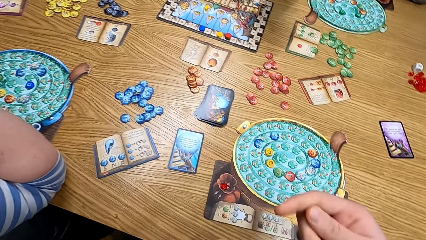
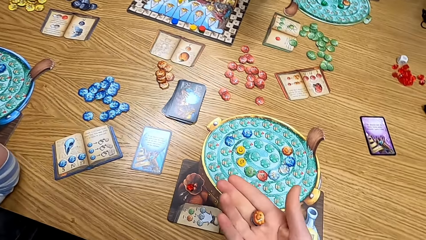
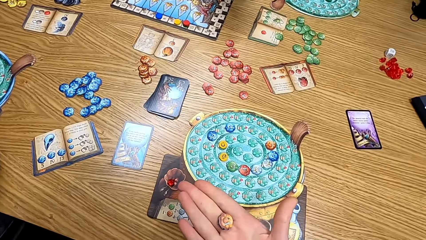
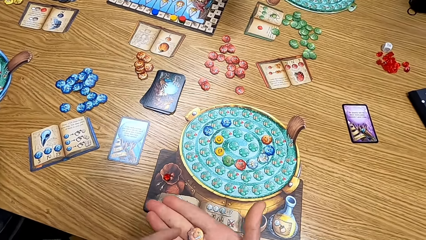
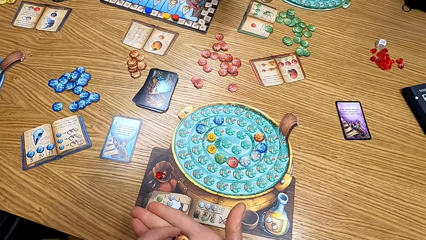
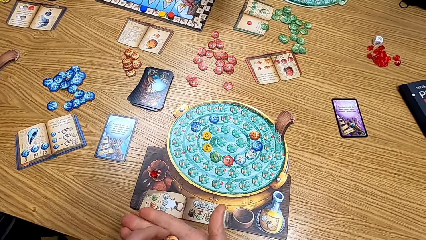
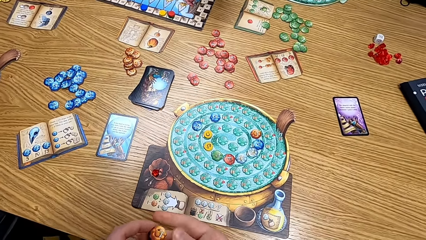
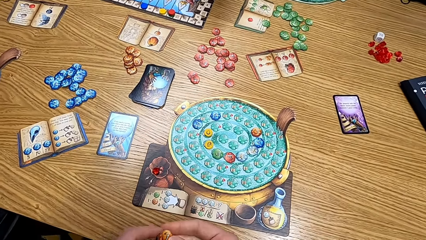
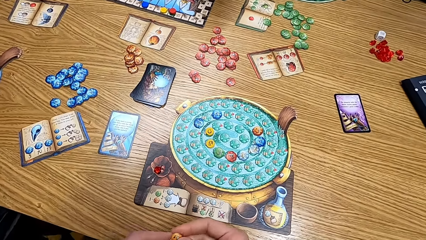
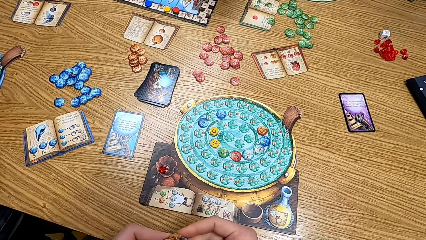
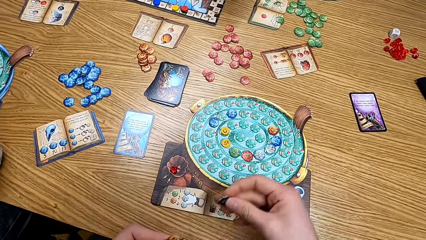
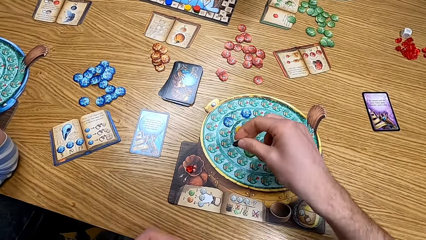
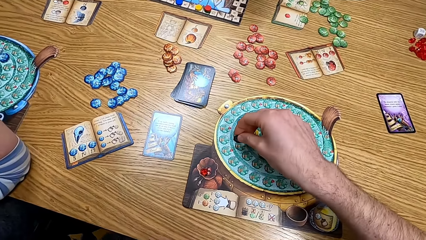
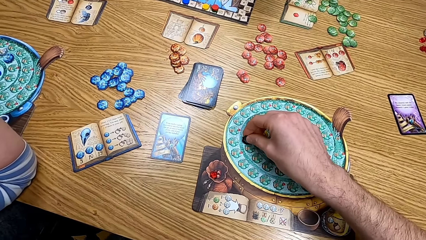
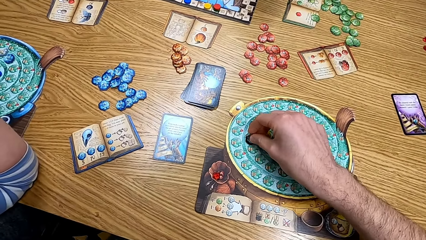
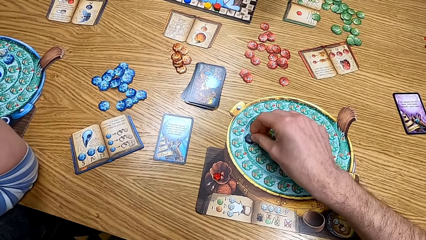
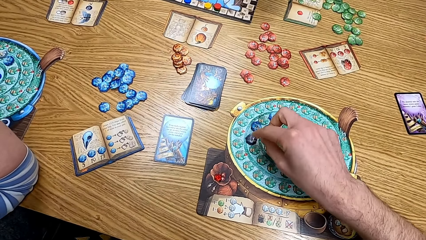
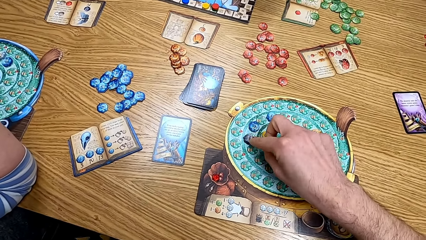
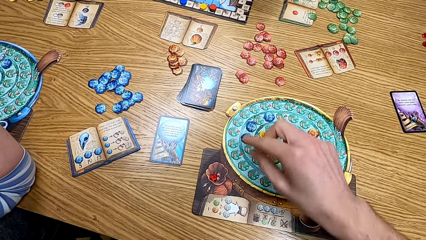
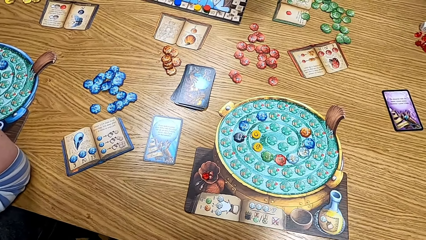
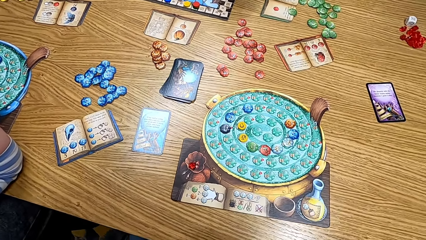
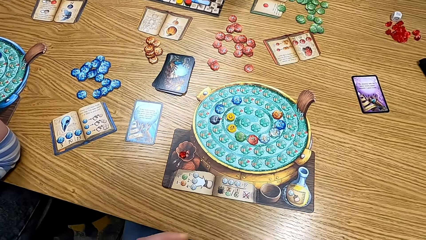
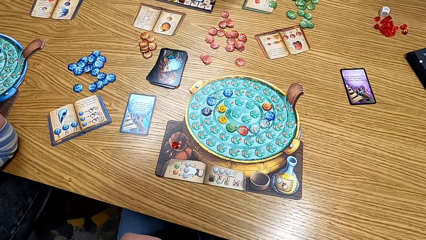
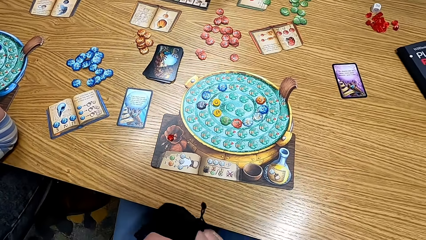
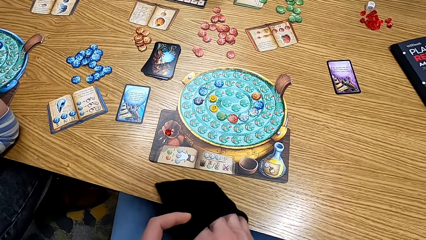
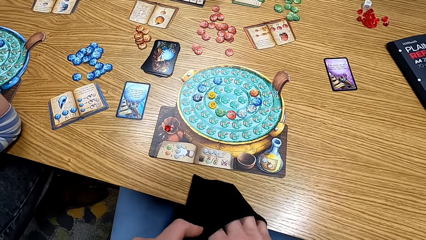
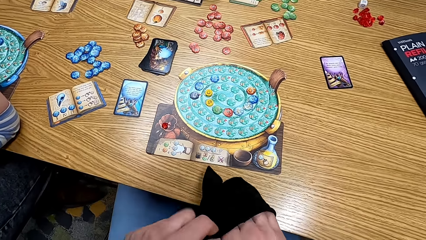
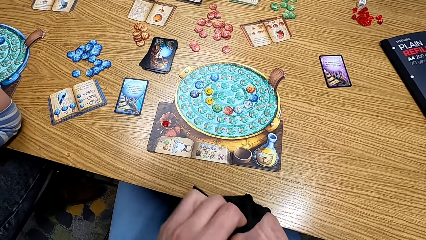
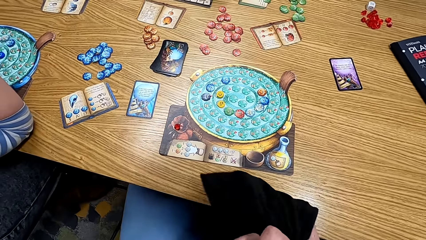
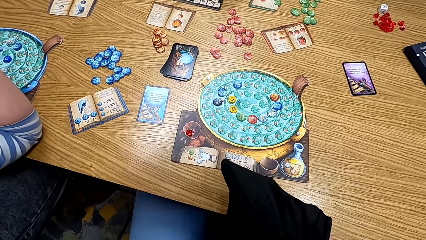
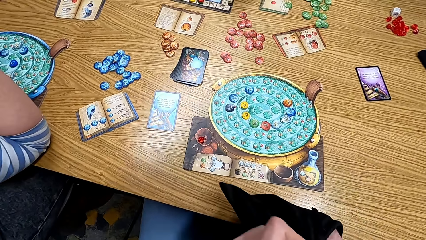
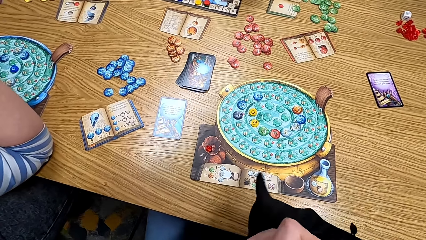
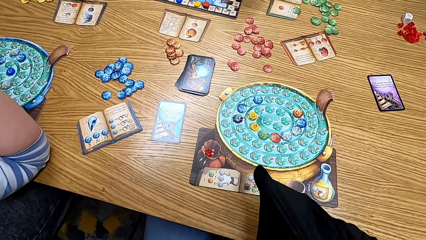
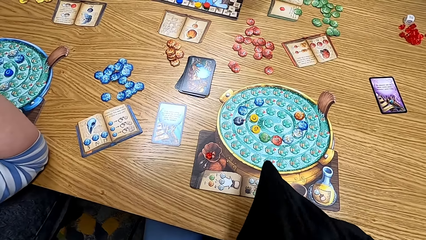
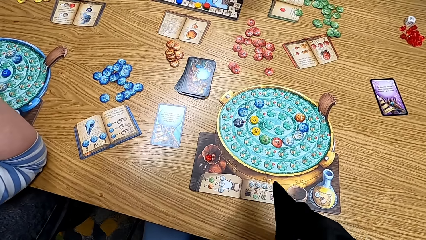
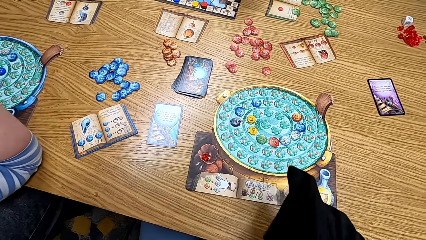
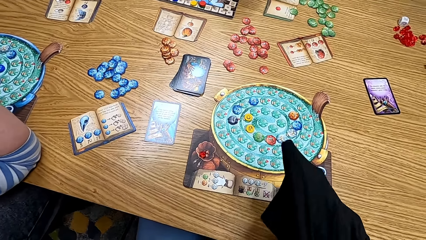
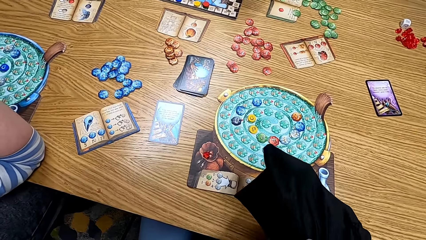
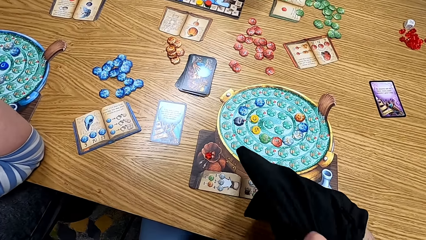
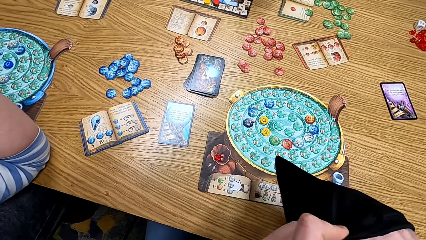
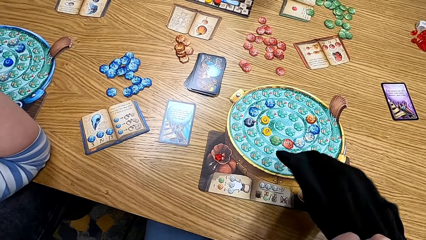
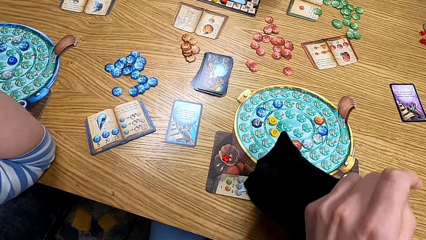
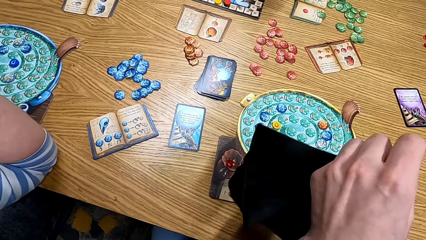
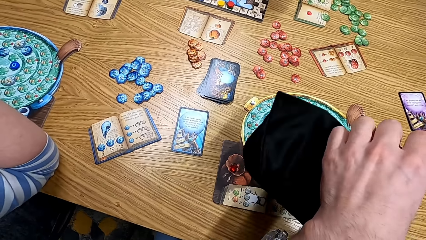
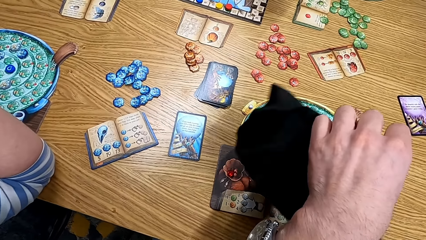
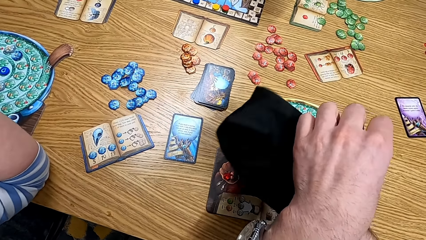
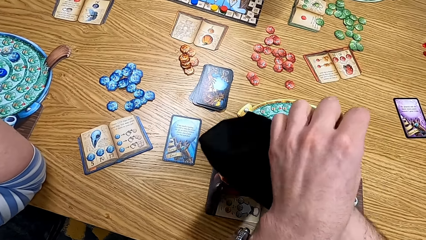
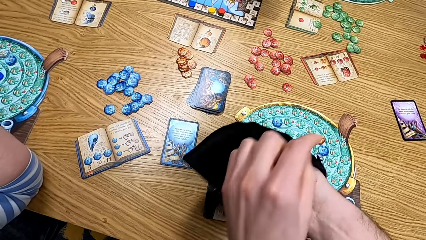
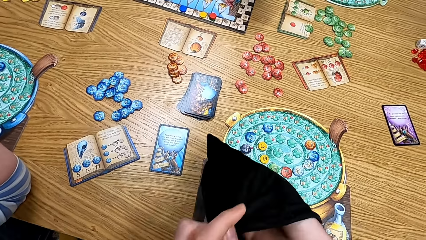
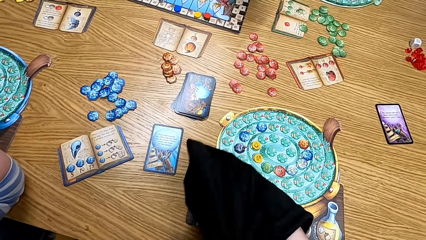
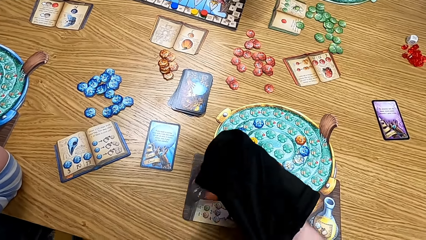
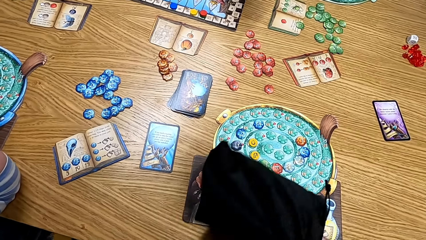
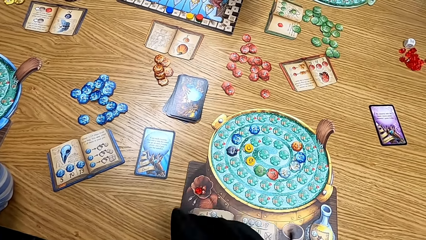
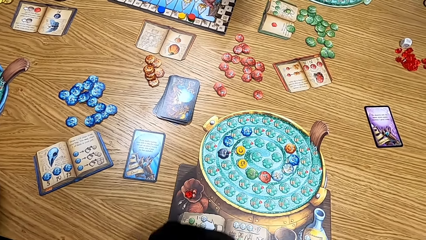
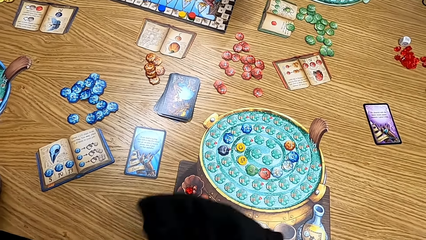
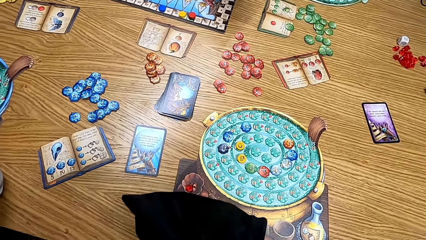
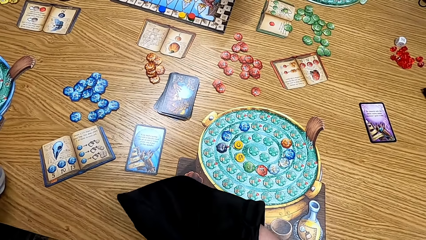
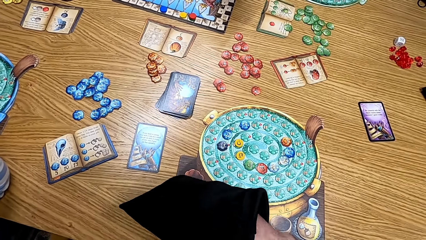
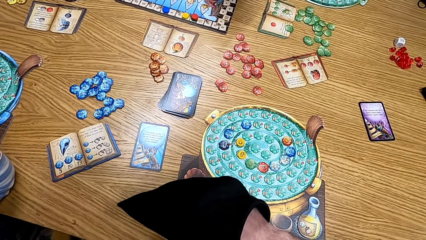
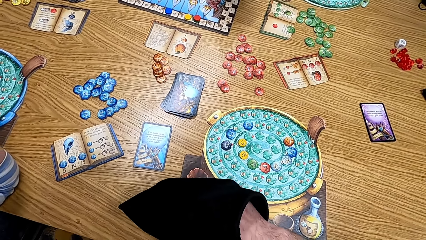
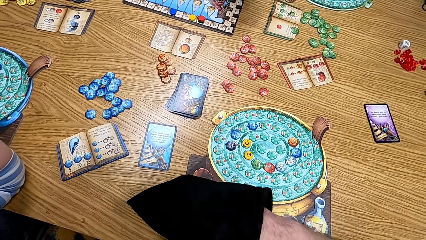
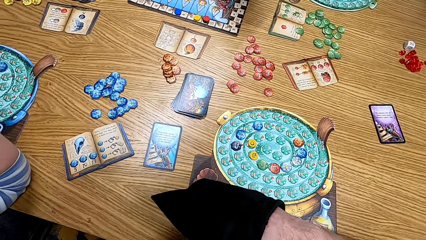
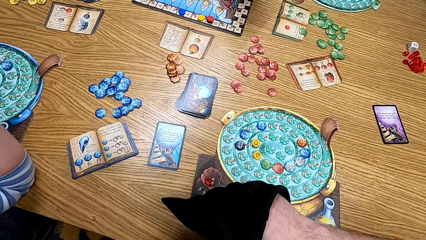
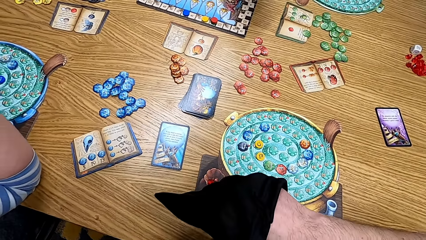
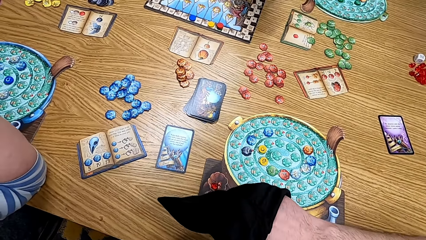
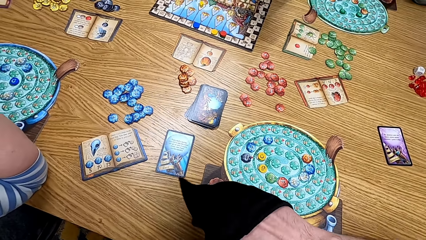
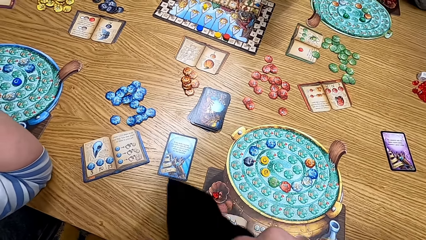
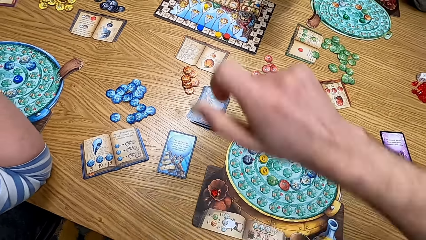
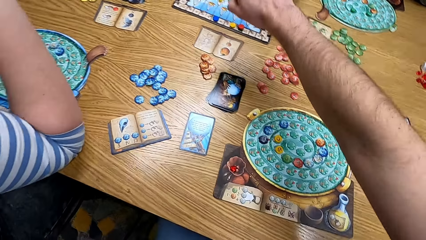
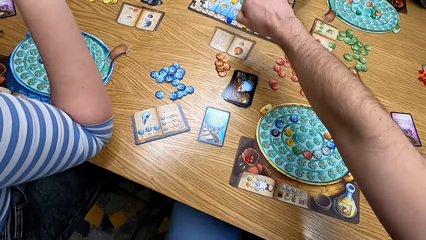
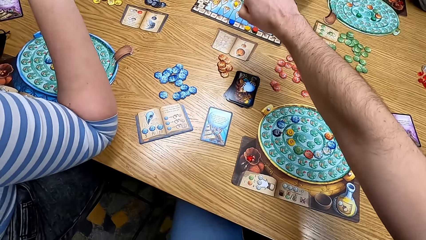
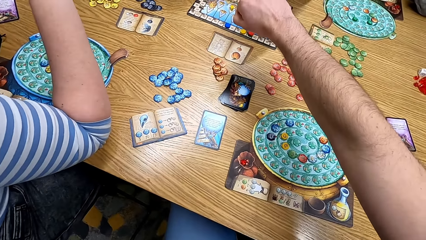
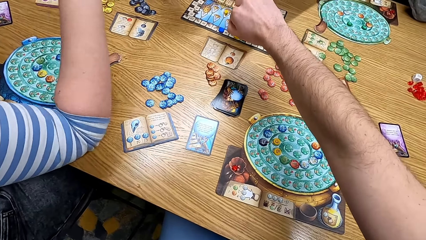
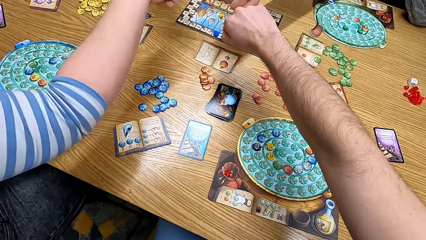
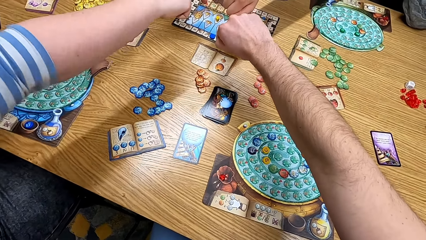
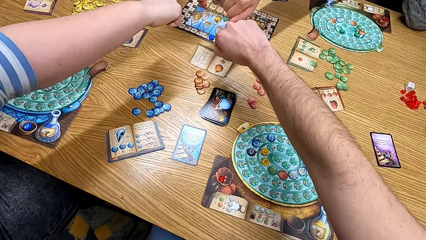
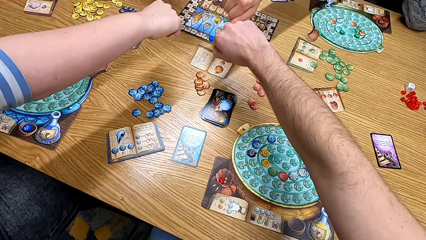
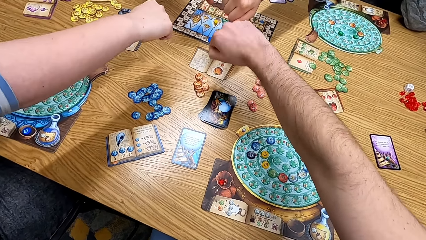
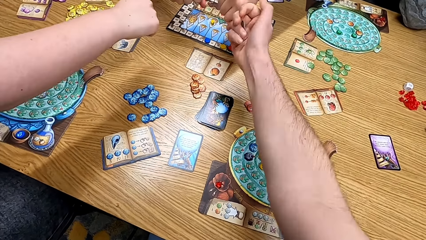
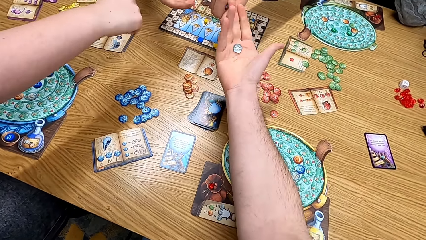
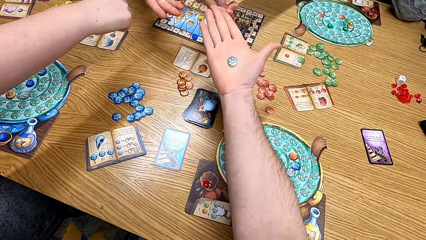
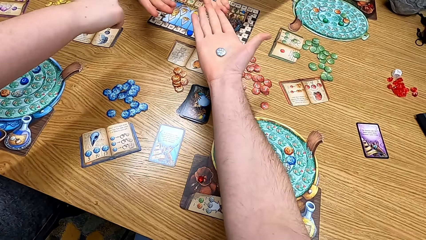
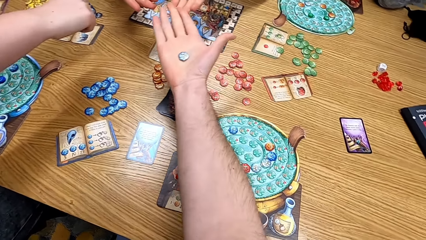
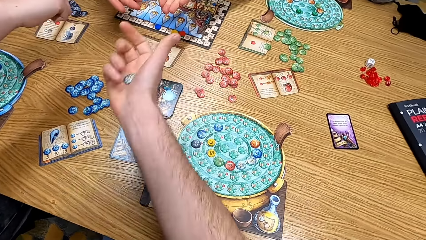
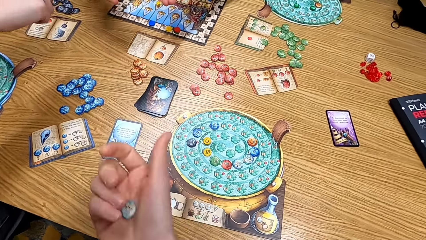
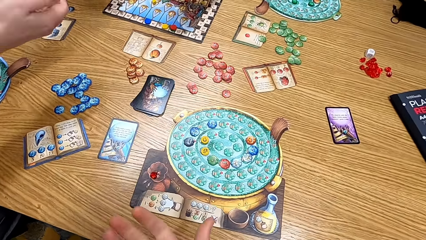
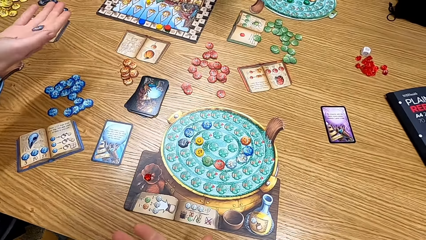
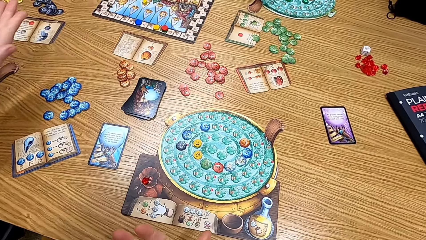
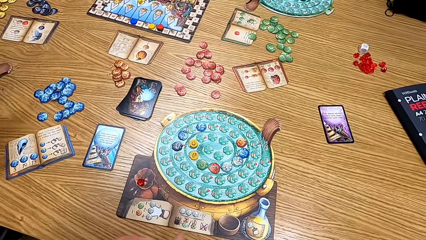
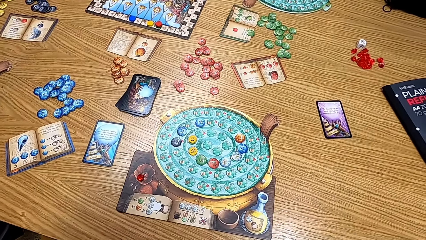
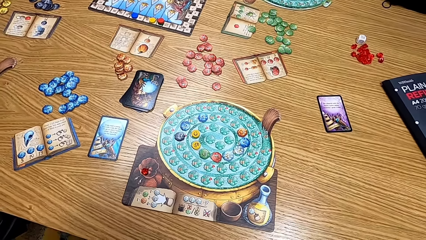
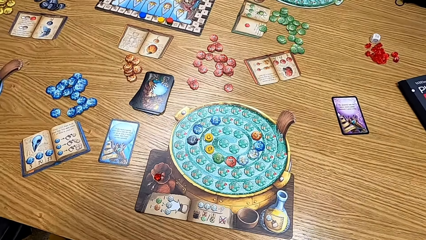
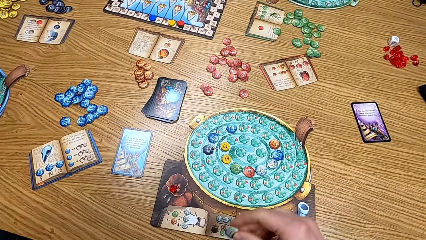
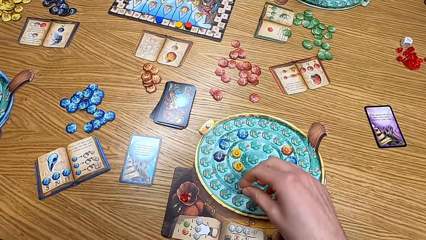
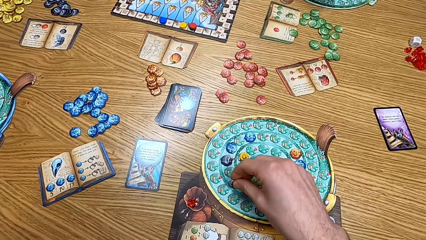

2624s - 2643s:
The camera wearer looks at the cards. He checks the tokens. He plays the board game. He puts the cards on the table. He checks the tokens. He shakes the bag with the cards. He puts his hands on the table. He stretches the hand. A lady stretches the hand. The camera wearer shows off his cards. He checks the token.
